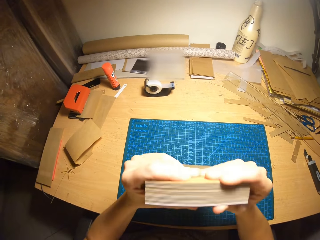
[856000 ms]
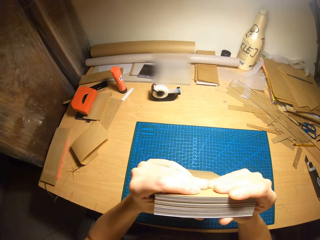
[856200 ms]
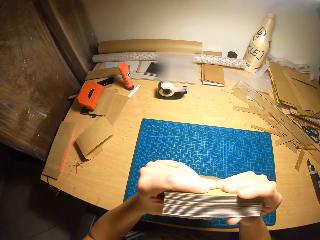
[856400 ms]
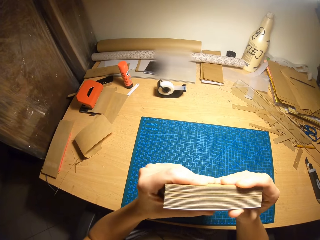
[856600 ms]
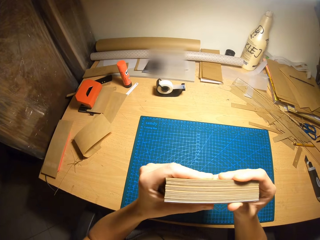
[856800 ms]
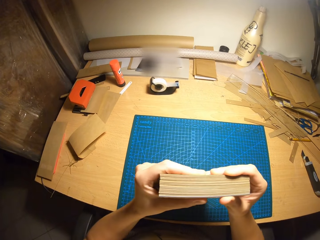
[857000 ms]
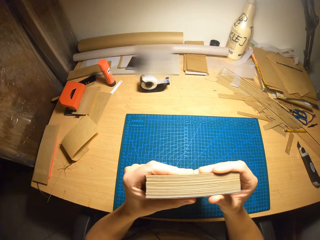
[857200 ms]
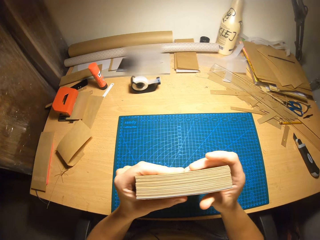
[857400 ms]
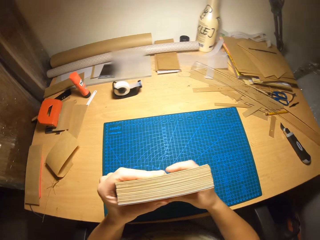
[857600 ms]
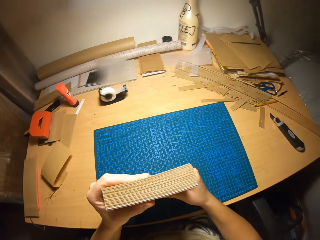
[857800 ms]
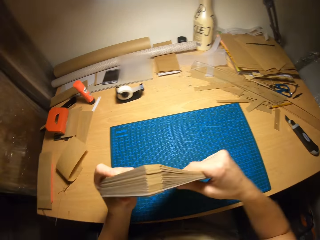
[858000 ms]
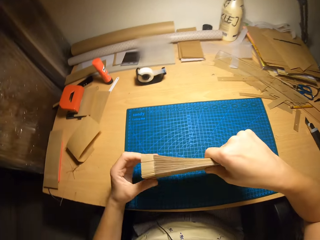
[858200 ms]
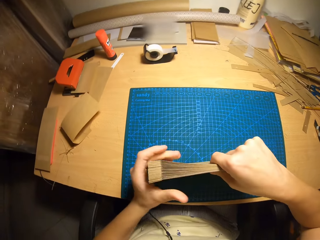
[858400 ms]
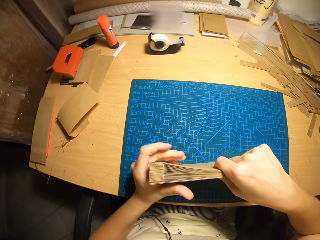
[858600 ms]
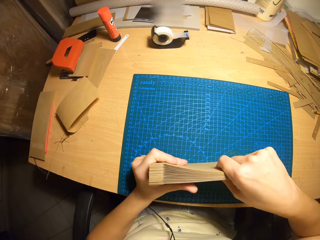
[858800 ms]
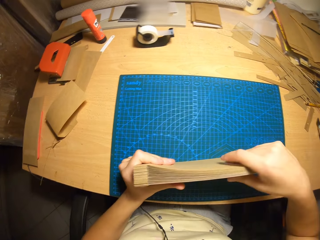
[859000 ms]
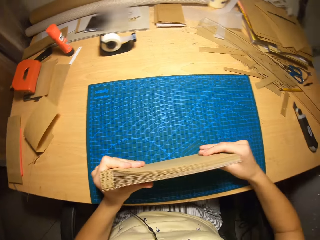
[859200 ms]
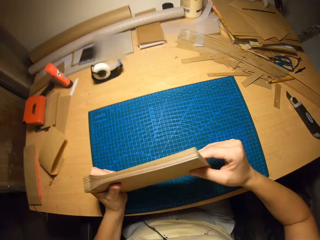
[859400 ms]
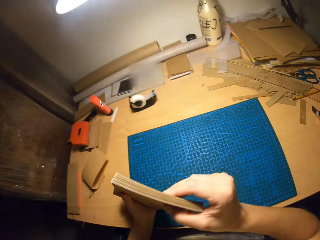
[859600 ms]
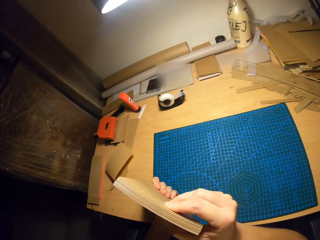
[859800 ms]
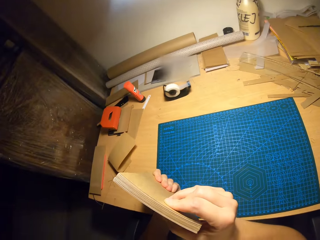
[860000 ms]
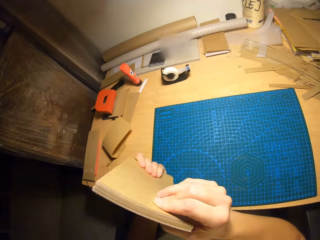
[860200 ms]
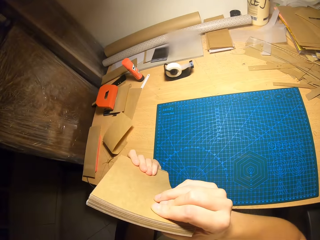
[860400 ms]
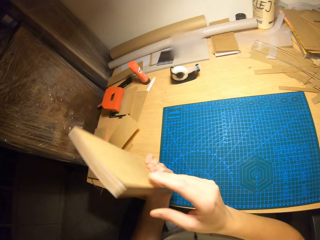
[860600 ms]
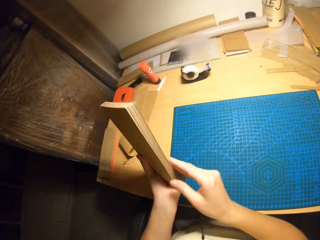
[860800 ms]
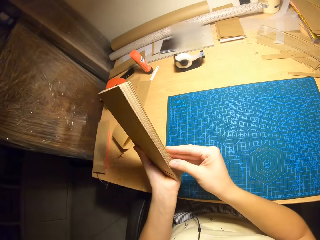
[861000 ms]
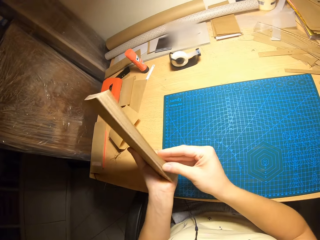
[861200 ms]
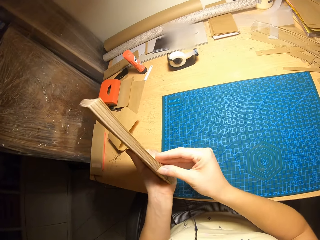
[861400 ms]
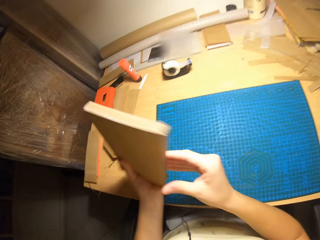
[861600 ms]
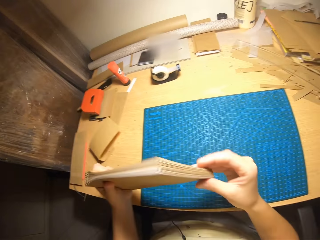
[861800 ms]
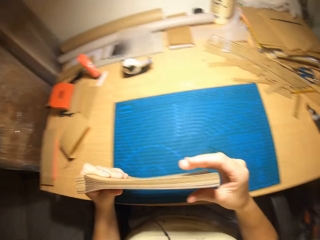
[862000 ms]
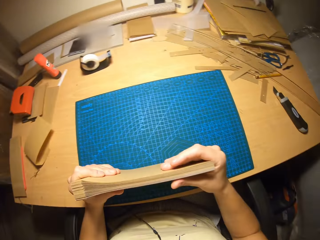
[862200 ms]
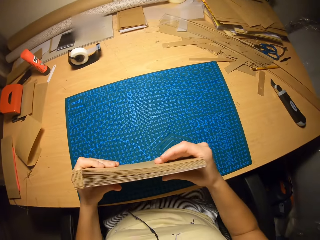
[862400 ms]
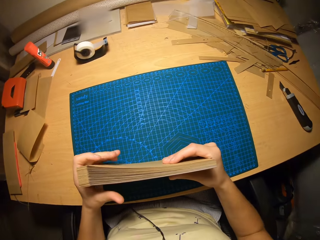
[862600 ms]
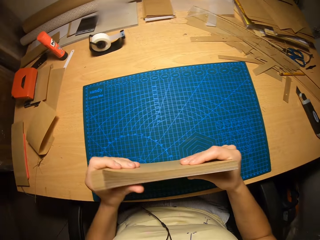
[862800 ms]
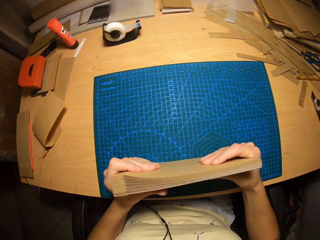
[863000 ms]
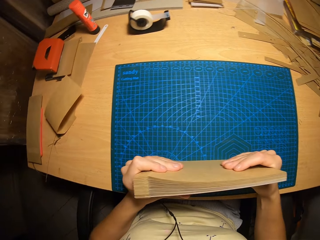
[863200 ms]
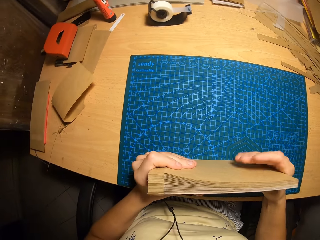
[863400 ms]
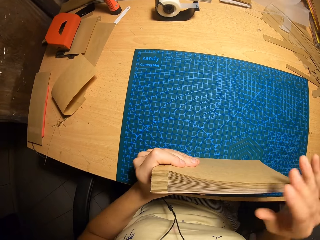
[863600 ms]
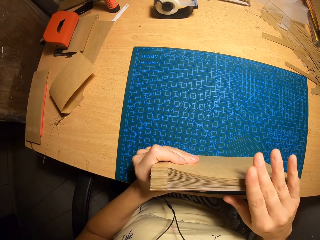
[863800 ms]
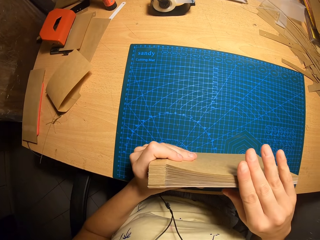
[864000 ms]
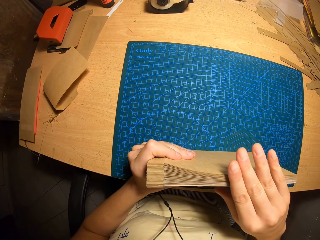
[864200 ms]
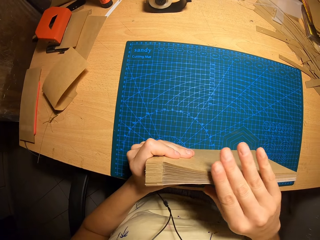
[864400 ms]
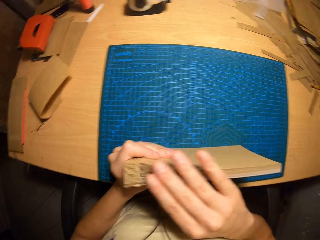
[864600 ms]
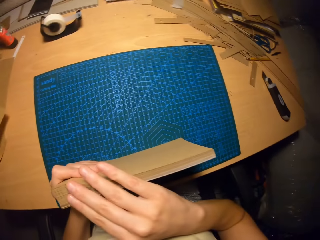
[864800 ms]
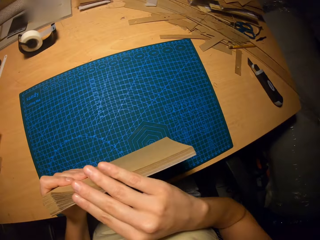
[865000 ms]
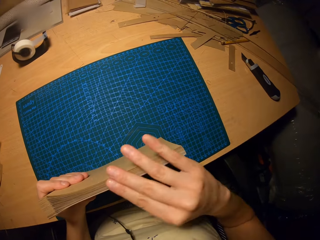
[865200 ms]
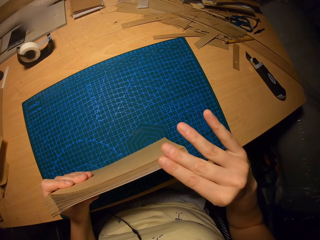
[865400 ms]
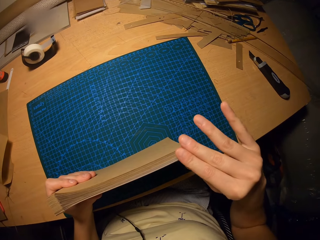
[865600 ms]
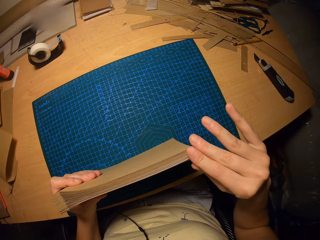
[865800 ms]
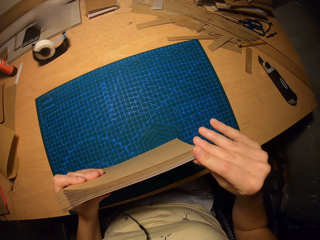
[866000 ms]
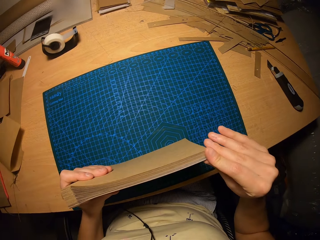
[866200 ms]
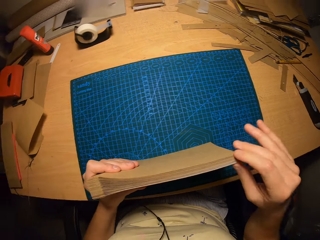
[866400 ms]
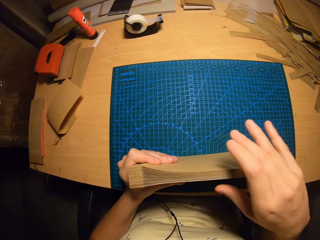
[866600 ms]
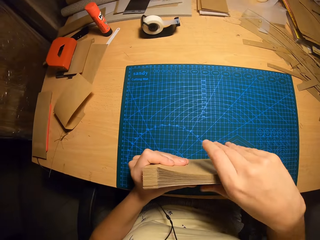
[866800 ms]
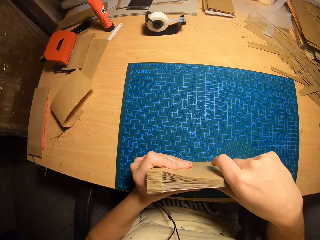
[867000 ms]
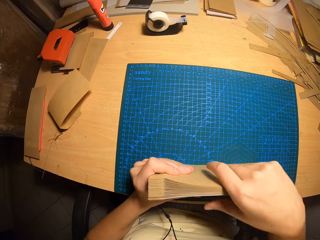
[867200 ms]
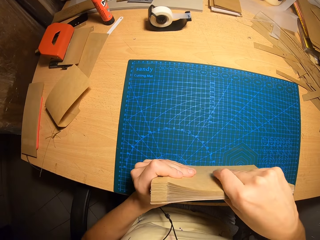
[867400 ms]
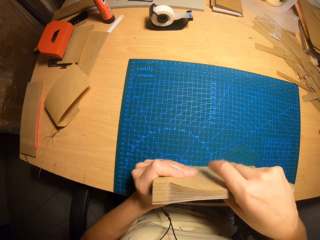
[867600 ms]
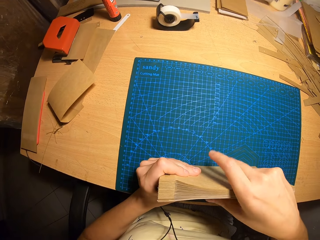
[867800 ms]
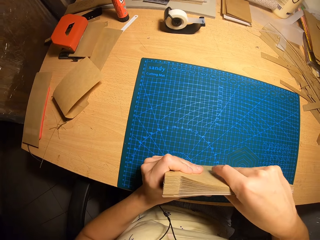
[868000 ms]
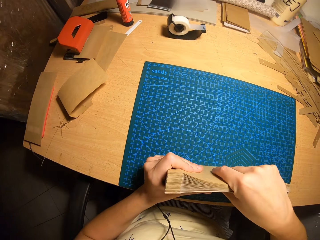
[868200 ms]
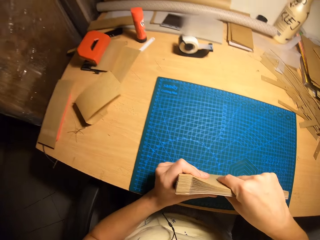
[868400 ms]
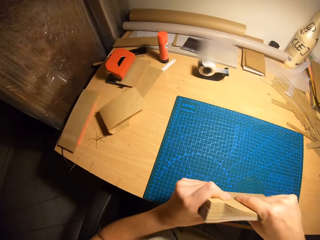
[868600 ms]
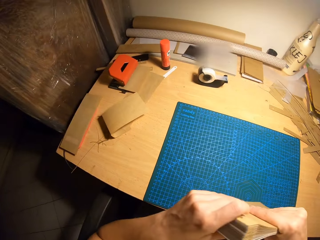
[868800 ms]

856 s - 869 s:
The camera wearer checks the cards and pvc paper in his hands. He arranges the papers. He touches the cards and pvc paper in his hands to confirm their alignment.

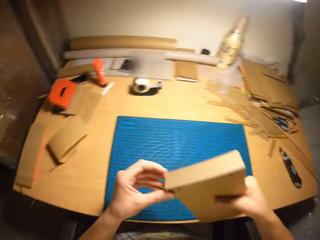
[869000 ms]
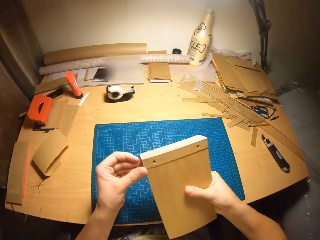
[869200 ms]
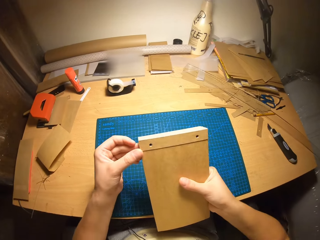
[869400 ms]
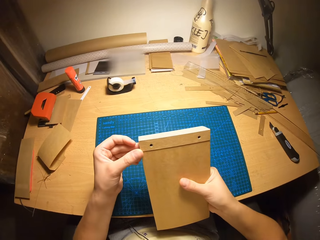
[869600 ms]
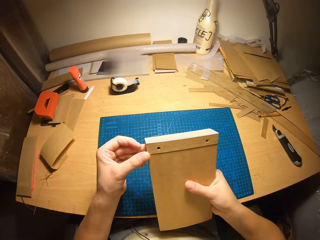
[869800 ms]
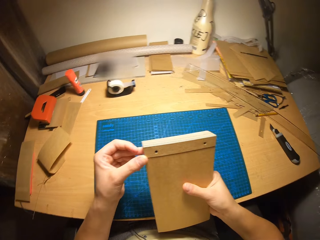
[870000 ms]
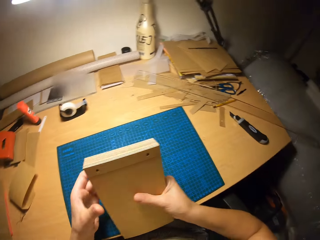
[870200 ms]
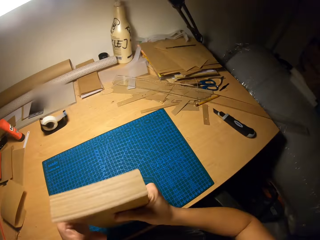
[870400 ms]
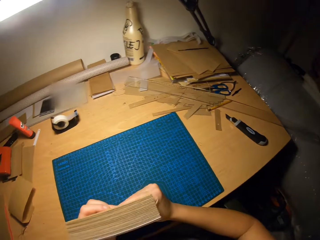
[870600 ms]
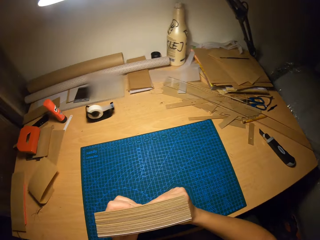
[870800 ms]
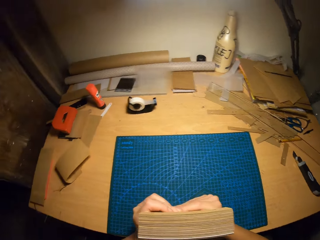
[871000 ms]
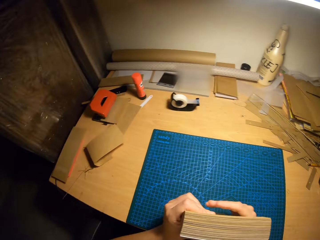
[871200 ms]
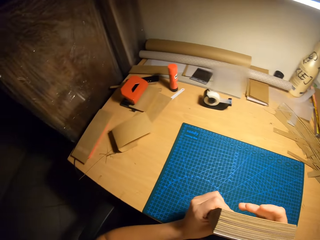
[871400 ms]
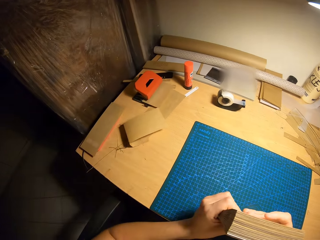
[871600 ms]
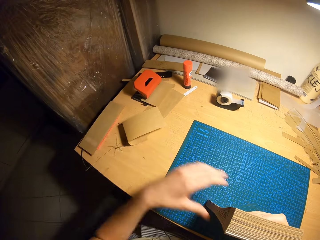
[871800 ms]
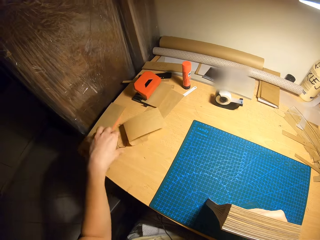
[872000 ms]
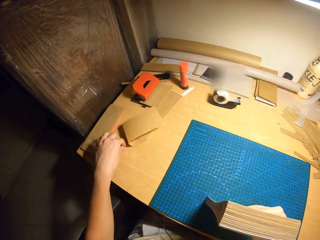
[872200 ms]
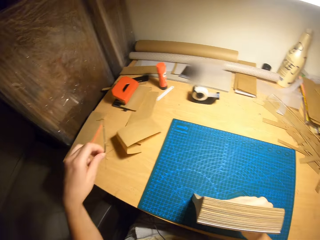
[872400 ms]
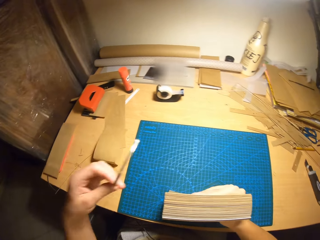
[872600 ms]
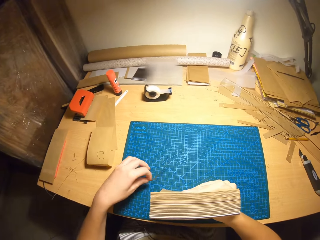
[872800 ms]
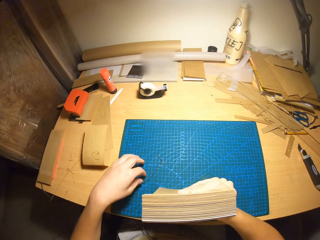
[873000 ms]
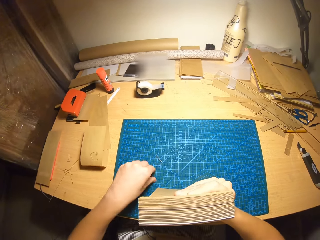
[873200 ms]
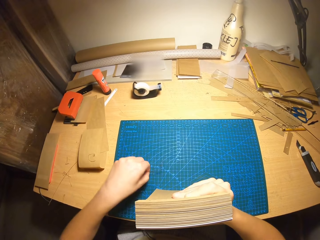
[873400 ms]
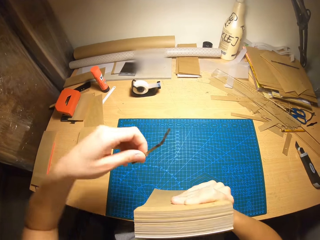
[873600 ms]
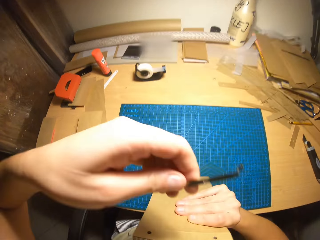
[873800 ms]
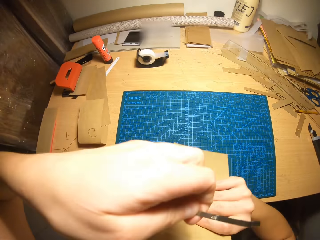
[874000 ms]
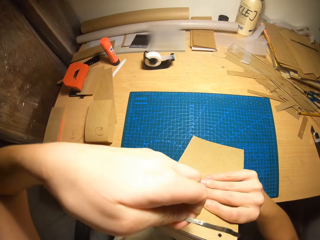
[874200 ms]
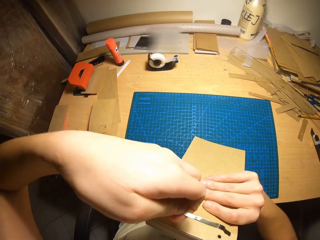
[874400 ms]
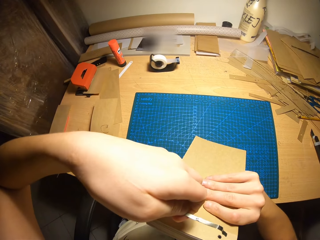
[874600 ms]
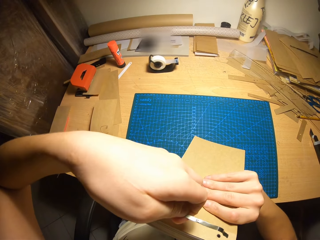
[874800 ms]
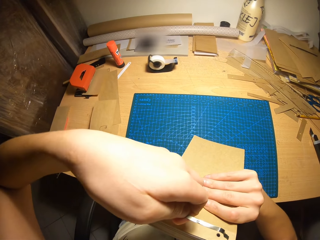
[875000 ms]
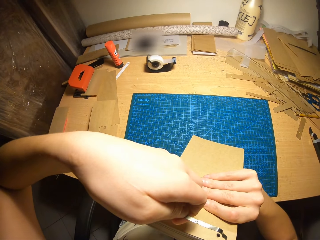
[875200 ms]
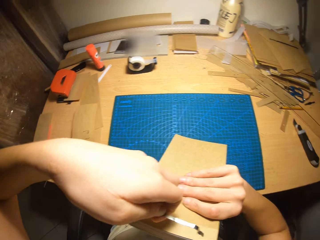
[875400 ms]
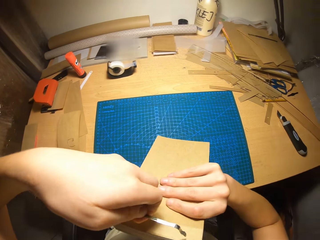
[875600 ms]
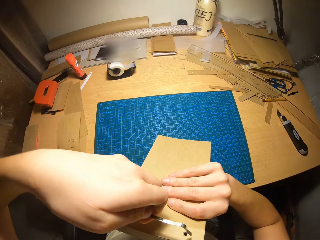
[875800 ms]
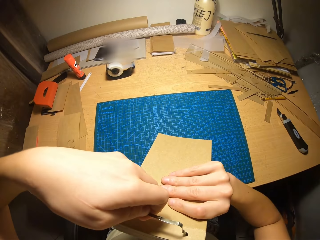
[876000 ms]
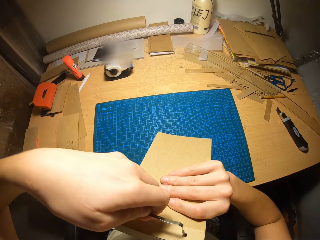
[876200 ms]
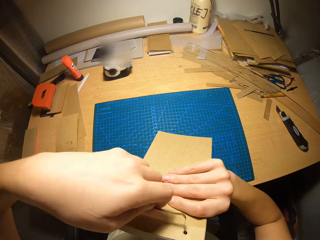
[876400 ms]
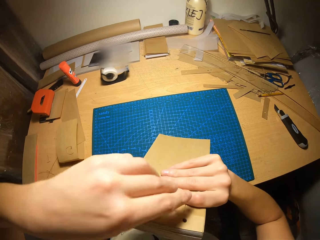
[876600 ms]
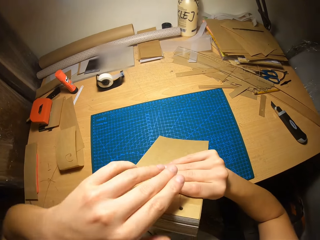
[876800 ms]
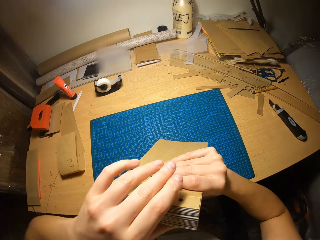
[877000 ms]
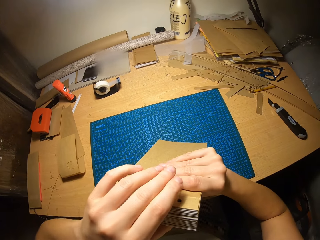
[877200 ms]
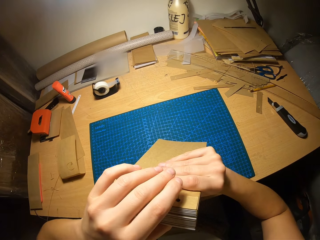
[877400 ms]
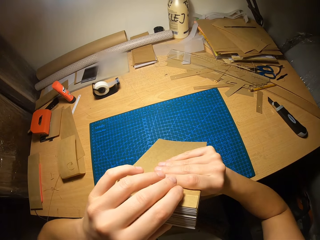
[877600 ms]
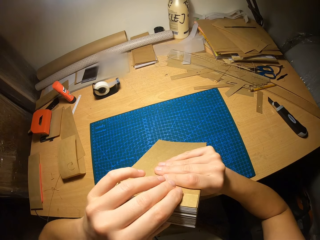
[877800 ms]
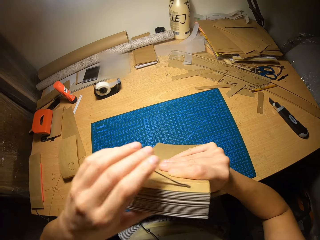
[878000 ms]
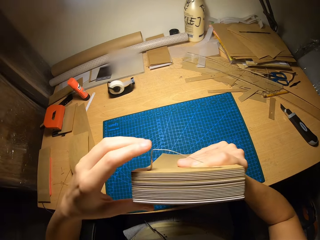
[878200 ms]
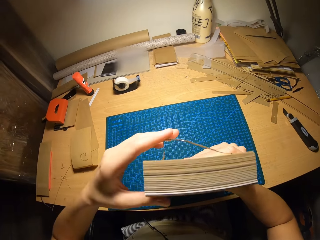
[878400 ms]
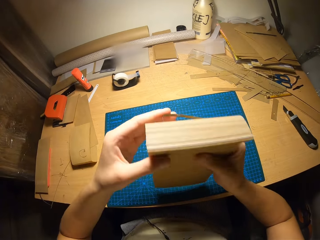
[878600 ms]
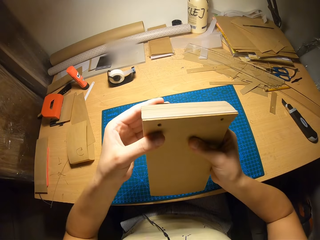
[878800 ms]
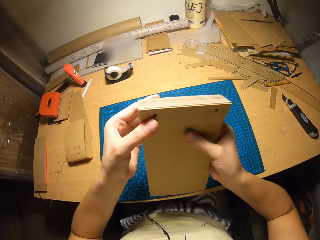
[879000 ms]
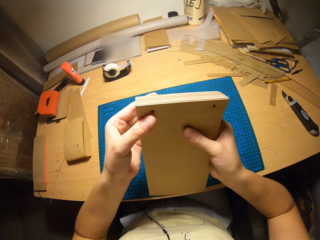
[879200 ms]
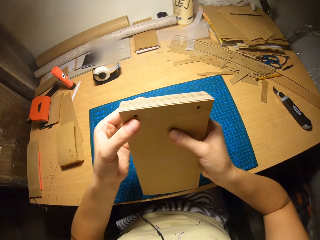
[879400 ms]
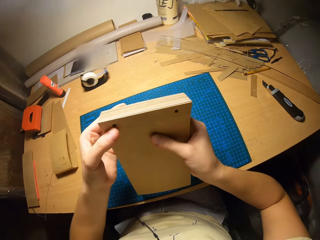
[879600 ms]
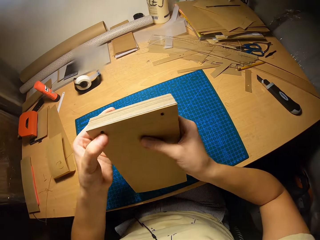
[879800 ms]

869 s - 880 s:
The camera wearer picks up a binding wire from the table. They insert it in the visible holes on the cards.
